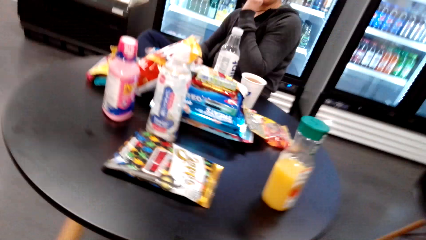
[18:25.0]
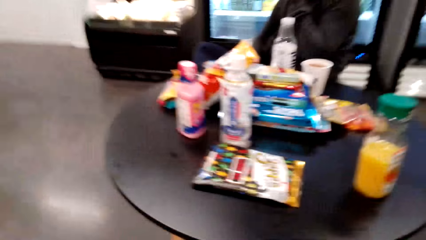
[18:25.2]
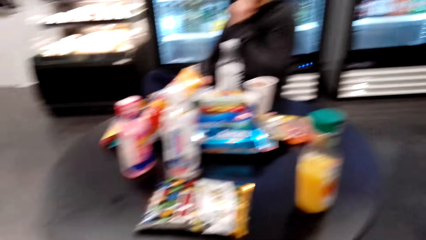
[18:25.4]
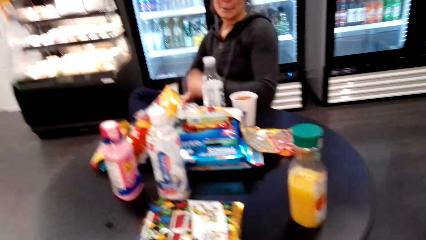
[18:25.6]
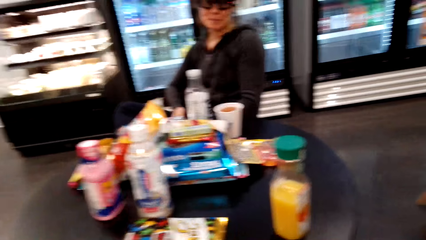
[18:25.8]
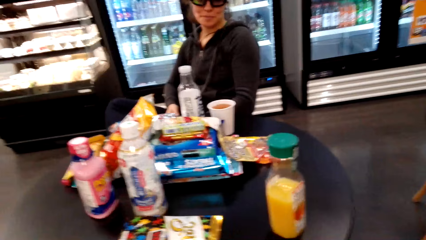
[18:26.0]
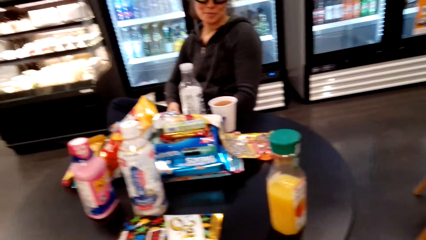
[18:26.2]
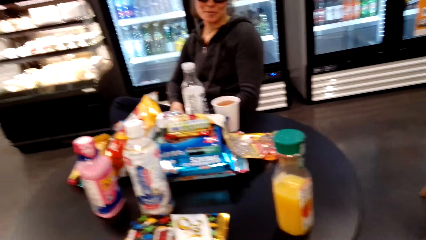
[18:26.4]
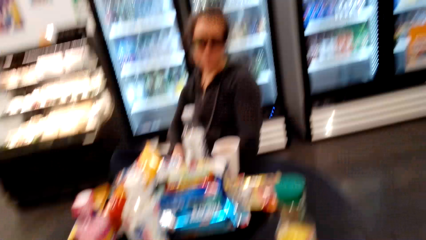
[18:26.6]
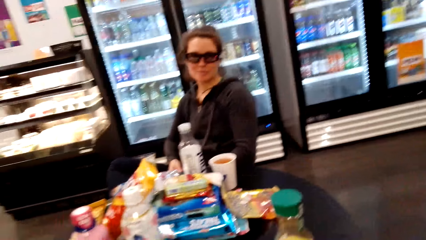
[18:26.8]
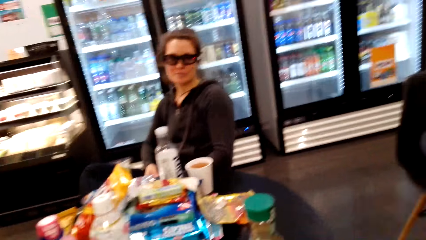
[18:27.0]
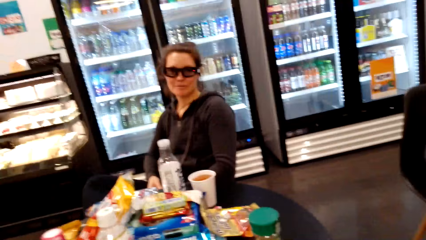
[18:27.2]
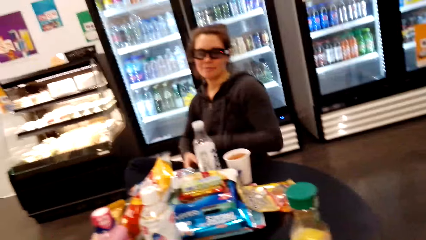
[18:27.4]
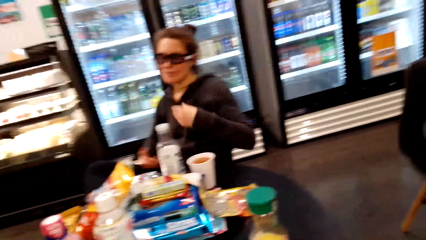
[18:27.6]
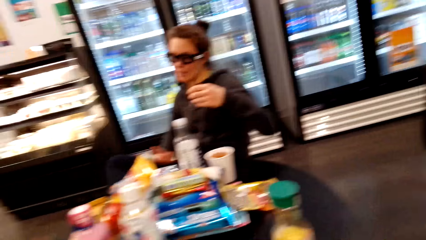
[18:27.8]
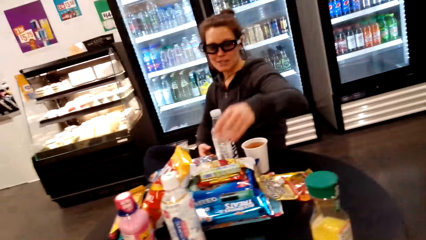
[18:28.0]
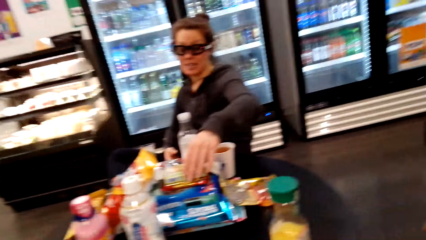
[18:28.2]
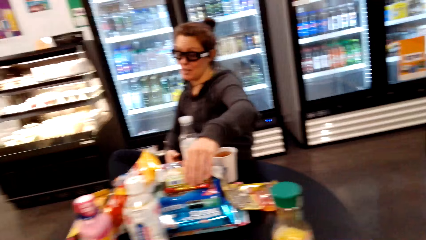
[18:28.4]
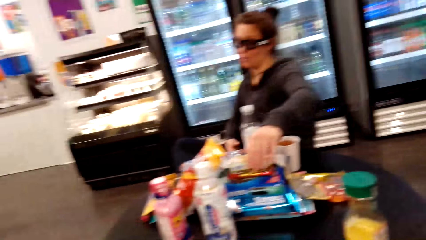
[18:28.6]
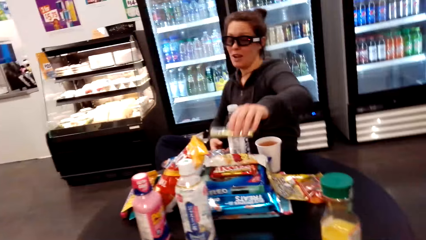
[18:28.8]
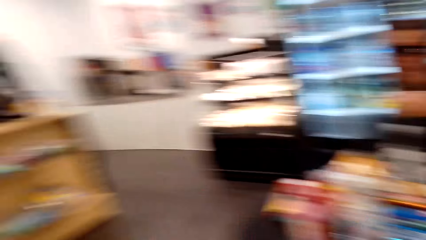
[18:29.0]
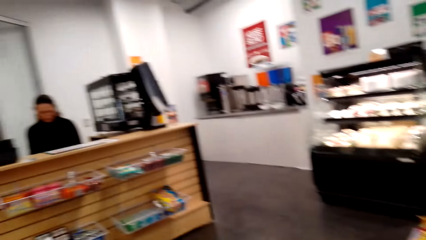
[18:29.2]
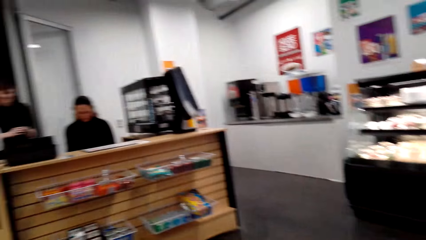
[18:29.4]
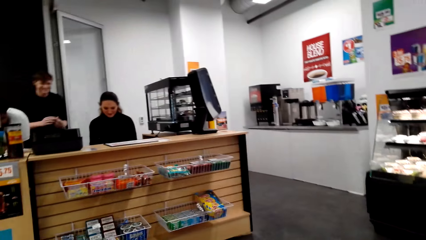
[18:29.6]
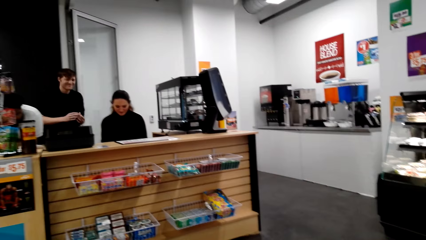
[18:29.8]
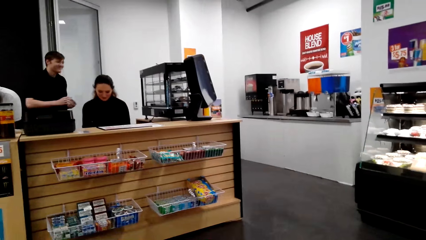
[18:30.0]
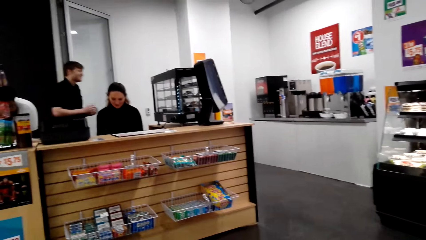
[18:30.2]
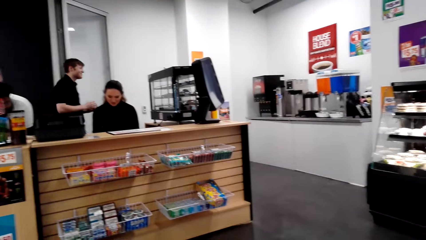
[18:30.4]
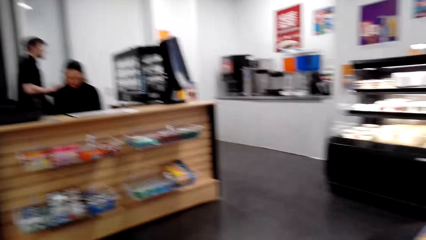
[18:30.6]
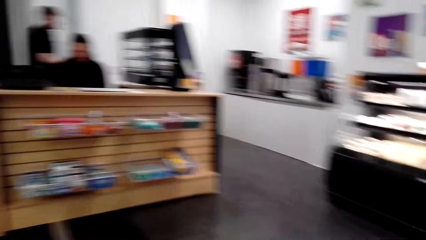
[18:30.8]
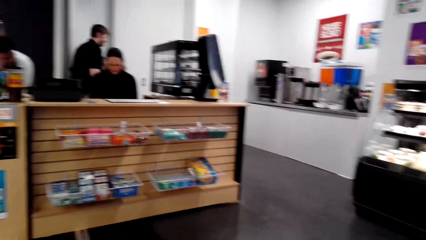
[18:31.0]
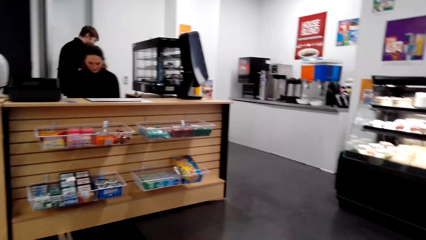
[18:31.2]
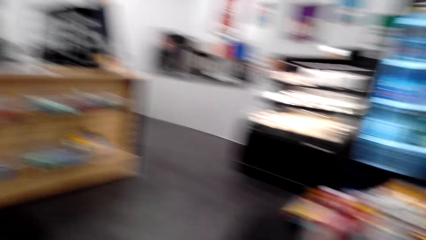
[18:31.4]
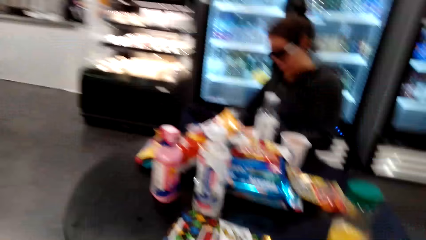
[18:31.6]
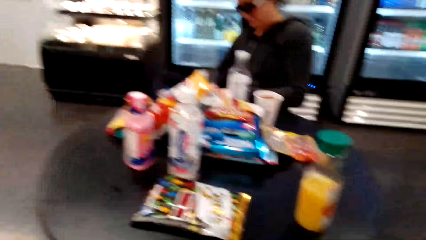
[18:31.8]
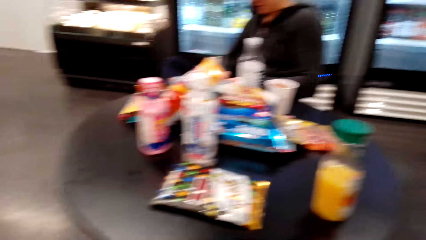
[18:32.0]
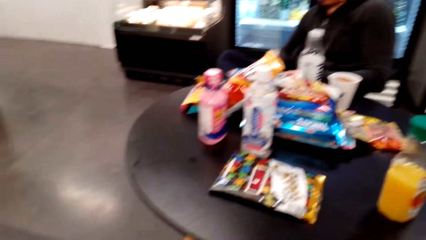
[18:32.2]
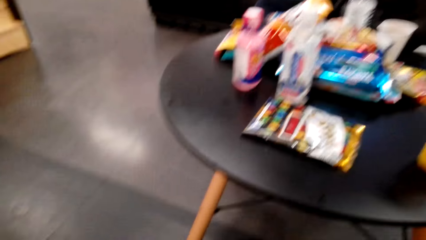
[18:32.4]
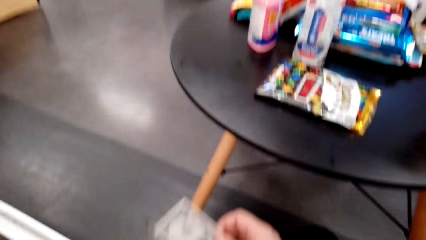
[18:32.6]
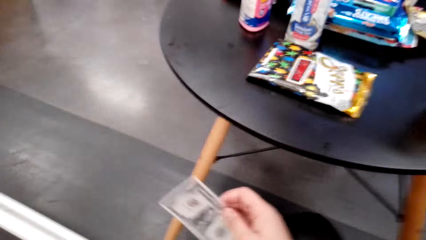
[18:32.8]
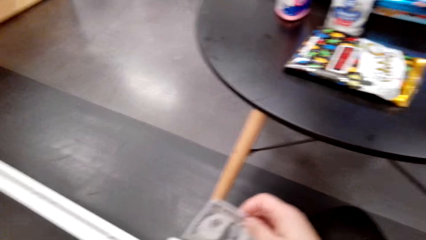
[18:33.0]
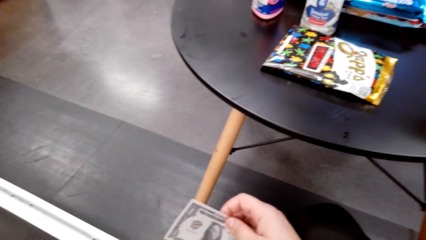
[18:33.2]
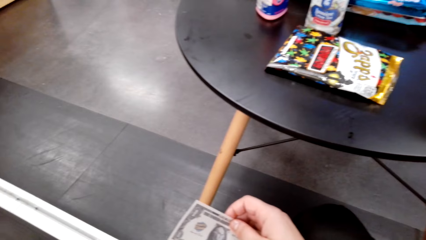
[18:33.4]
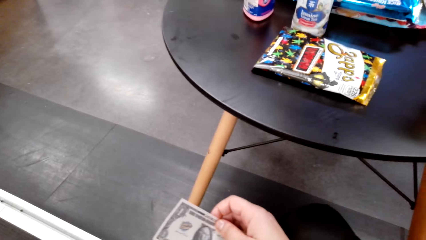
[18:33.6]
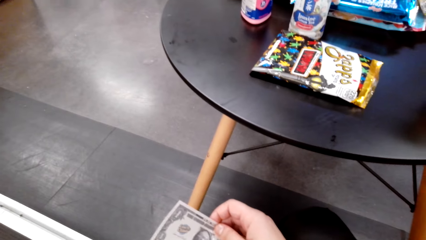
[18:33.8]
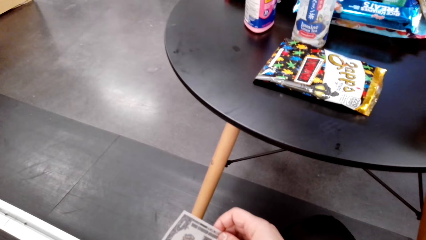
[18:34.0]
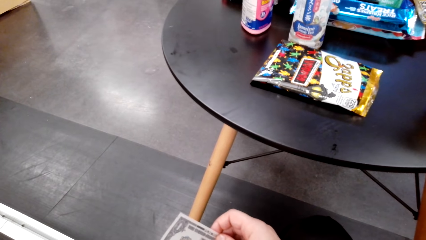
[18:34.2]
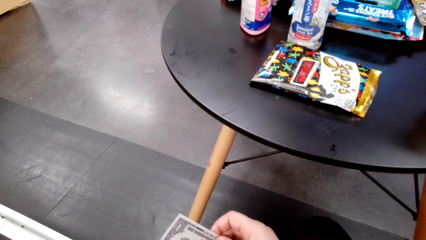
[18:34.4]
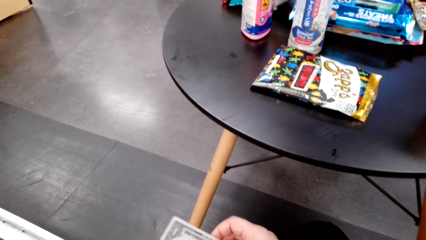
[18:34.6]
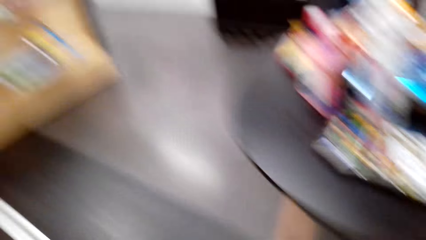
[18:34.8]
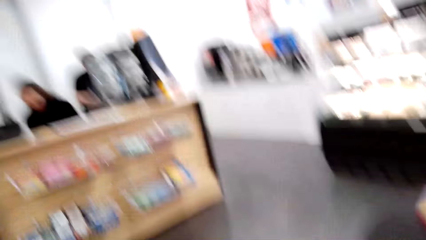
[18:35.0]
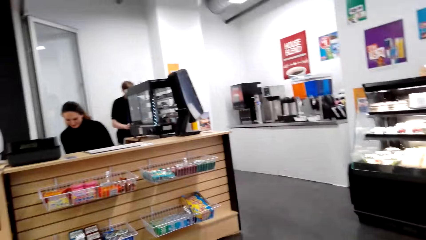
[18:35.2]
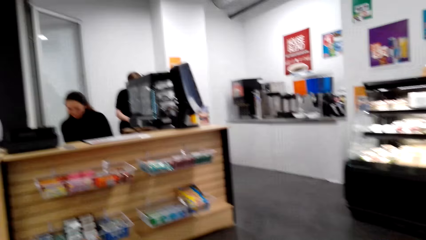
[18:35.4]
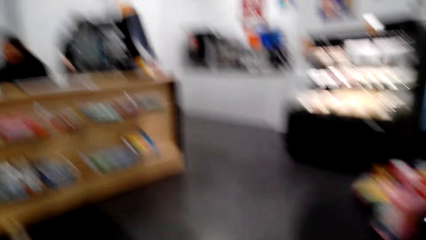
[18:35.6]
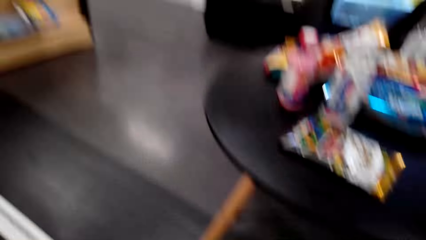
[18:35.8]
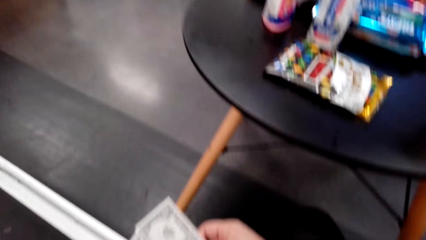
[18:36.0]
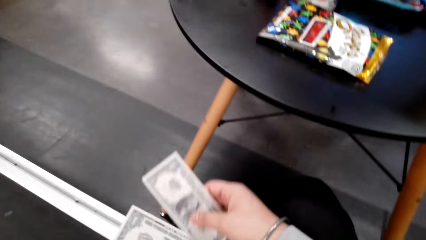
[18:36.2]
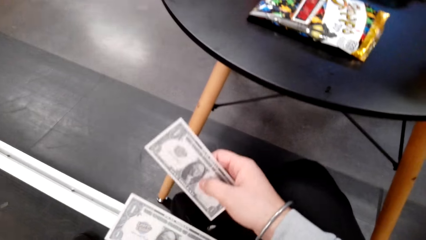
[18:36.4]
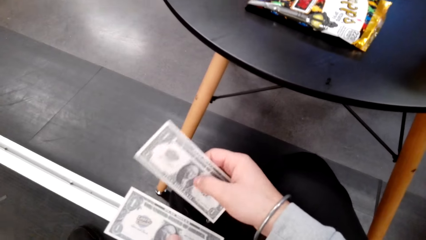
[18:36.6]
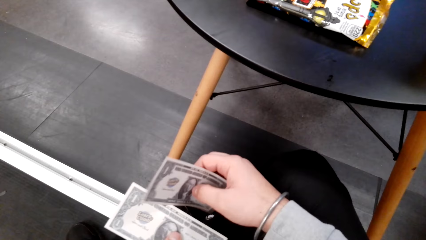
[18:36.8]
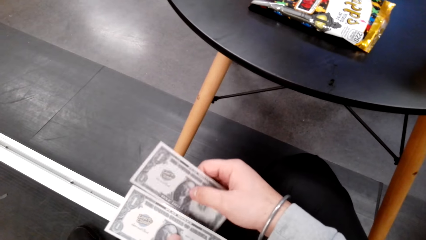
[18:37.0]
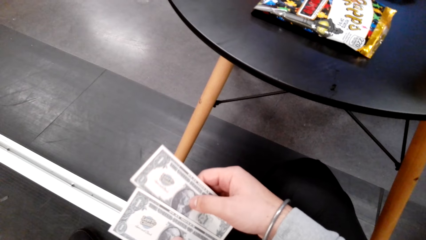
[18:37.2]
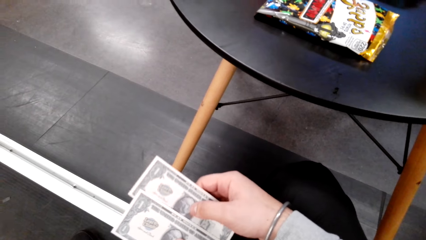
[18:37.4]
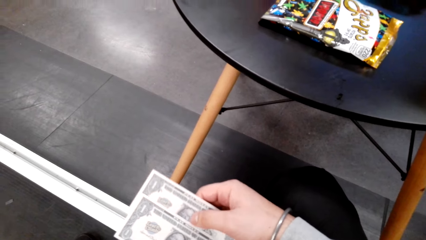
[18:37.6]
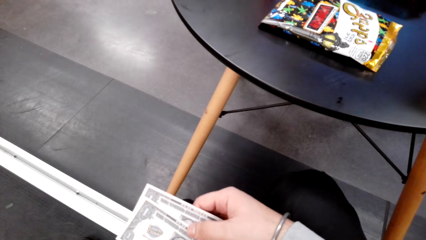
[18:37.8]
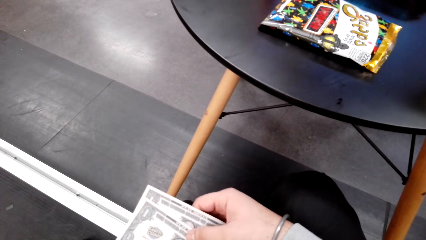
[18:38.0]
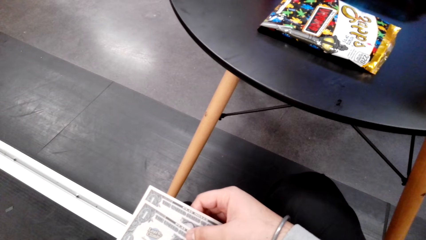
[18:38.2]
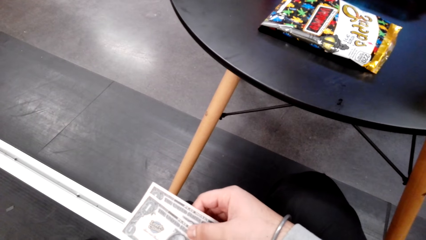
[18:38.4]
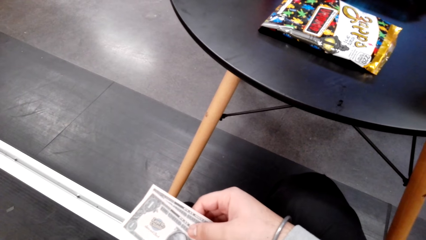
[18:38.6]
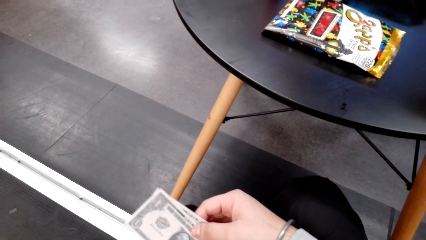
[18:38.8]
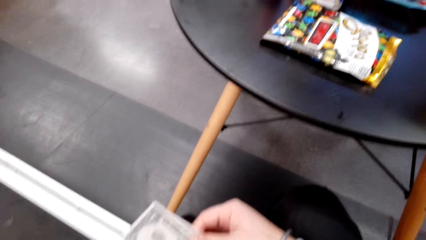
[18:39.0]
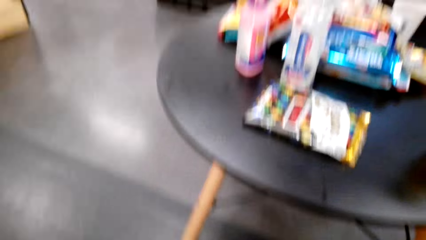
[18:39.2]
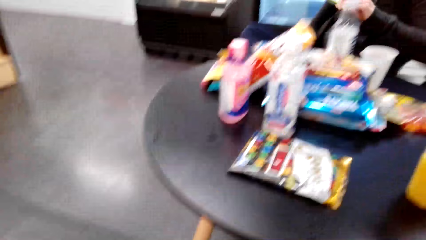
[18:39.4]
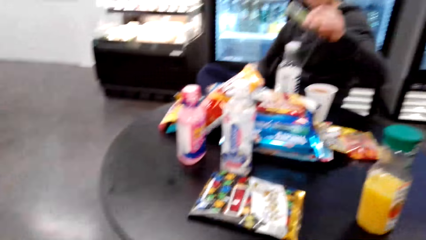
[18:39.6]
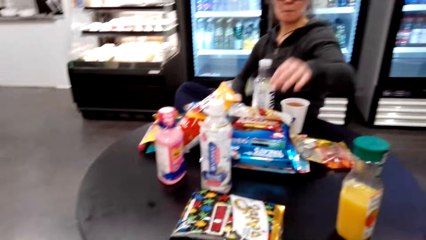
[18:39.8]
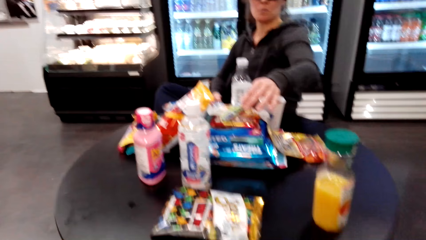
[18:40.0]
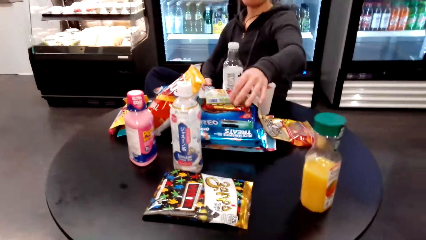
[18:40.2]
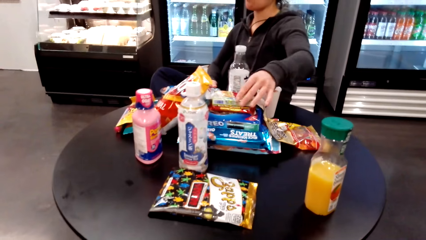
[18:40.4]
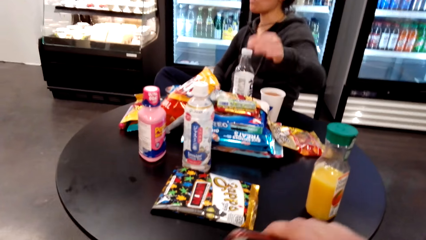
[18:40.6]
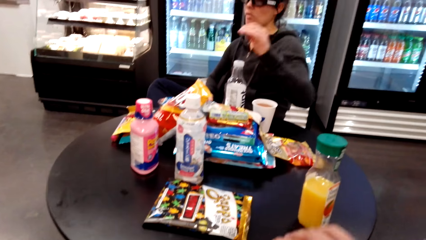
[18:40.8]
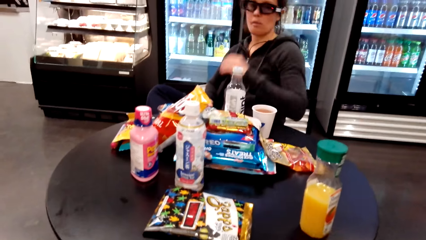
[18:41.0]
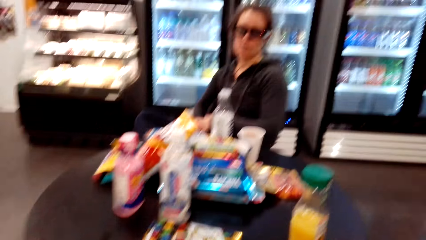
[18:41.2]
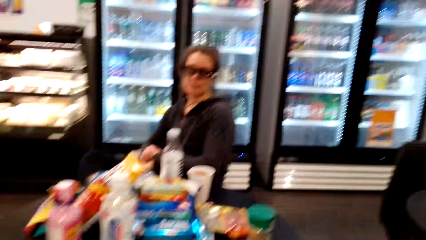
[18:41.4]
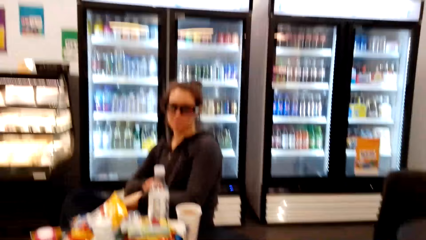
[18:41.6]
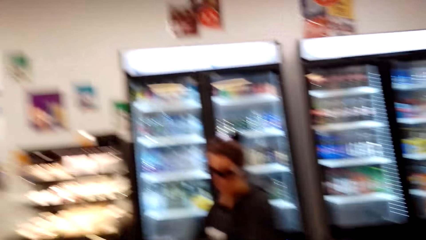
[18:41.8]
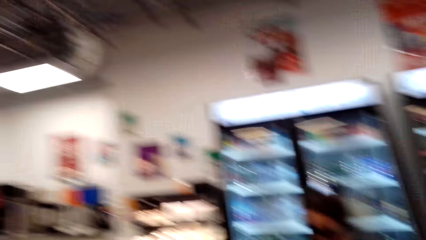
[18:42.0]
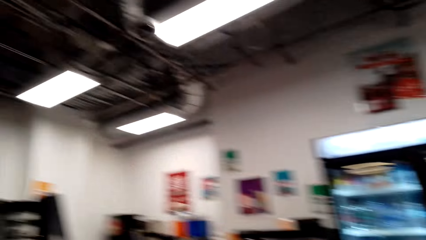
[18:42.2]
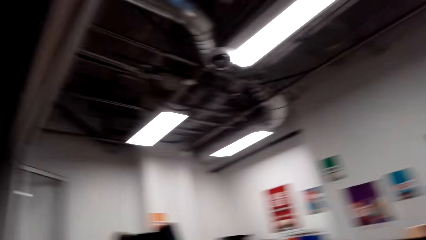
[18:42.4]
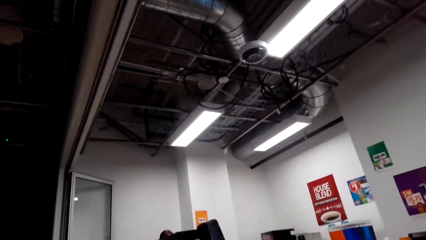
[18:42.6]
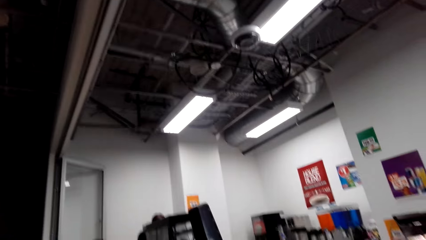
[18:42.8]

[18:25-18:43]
A lady picks a pack from the table. The camera wearer looks around the room. They look at the note and hold the cash. They swap the note. They count the cash. The lady returns the pack to the table.
